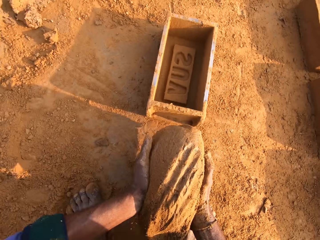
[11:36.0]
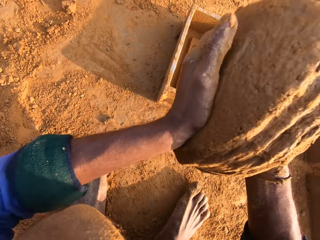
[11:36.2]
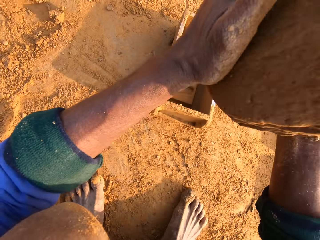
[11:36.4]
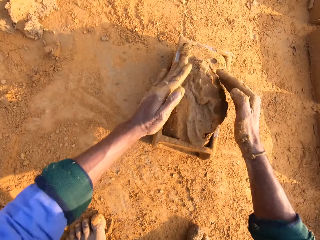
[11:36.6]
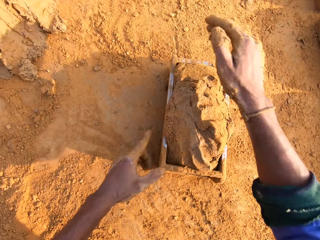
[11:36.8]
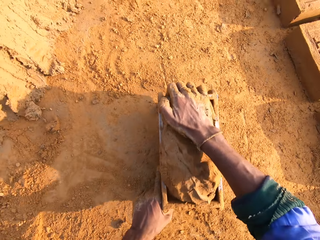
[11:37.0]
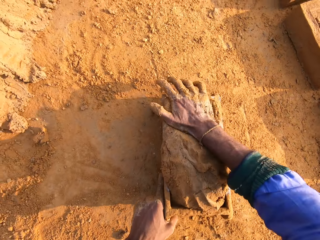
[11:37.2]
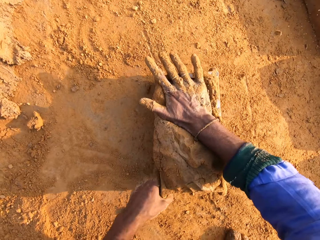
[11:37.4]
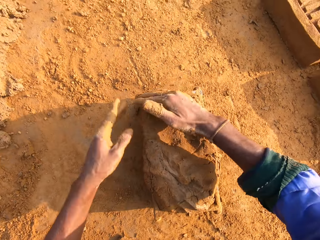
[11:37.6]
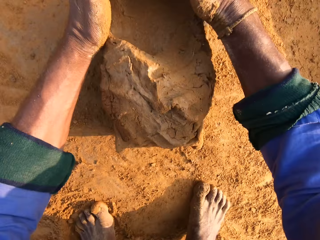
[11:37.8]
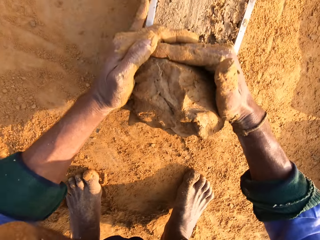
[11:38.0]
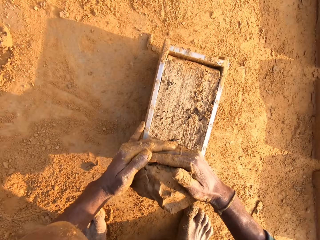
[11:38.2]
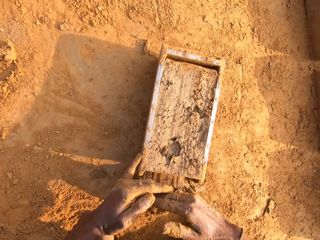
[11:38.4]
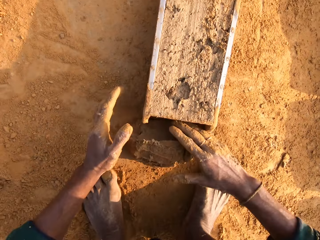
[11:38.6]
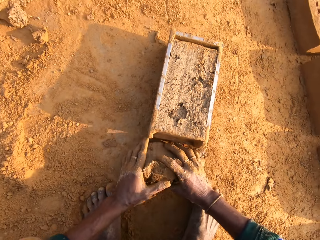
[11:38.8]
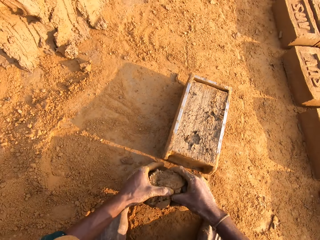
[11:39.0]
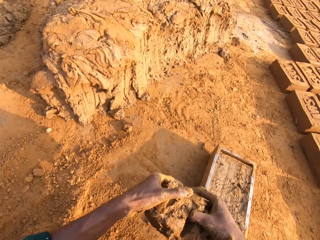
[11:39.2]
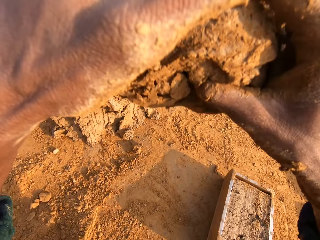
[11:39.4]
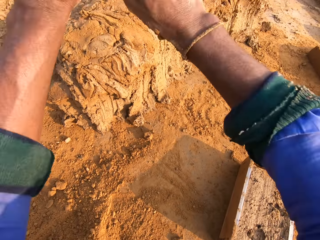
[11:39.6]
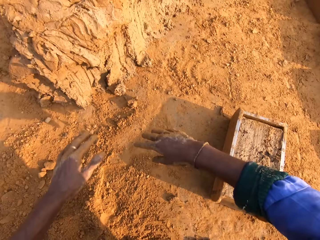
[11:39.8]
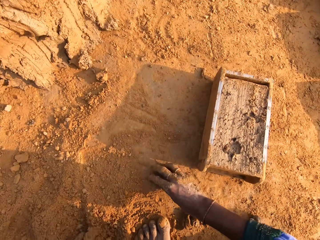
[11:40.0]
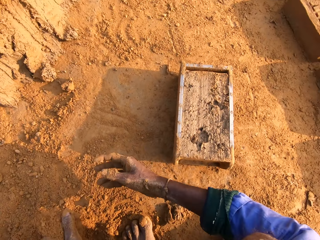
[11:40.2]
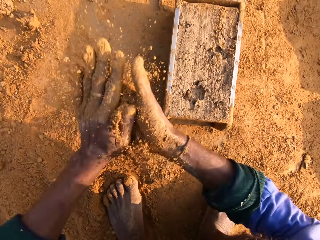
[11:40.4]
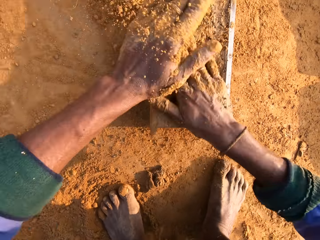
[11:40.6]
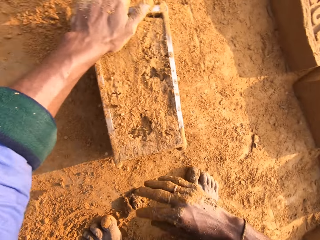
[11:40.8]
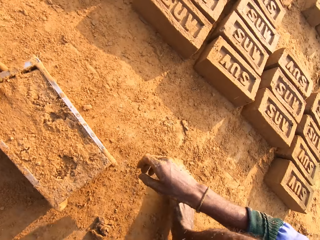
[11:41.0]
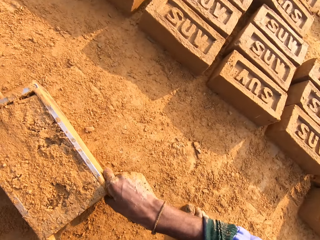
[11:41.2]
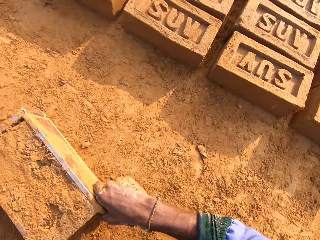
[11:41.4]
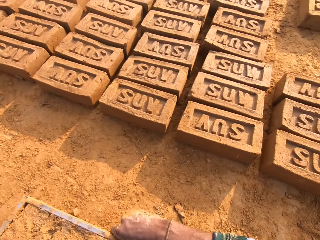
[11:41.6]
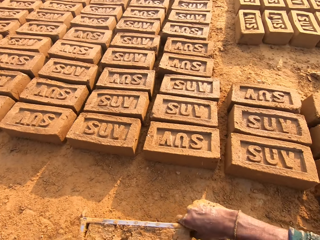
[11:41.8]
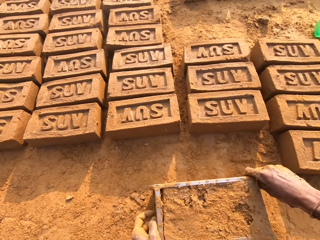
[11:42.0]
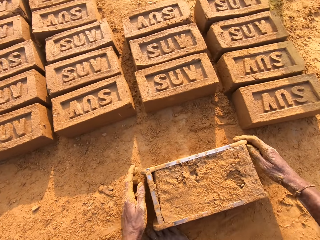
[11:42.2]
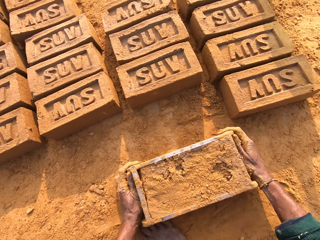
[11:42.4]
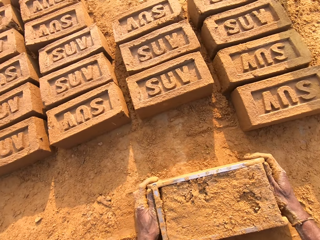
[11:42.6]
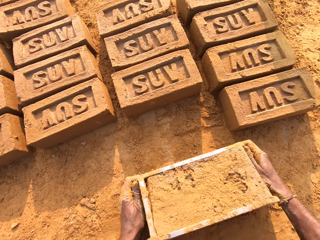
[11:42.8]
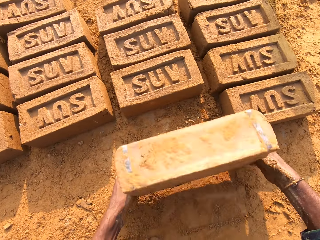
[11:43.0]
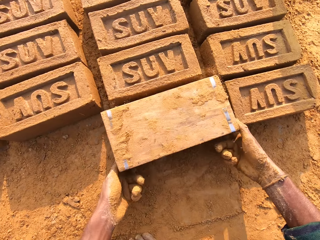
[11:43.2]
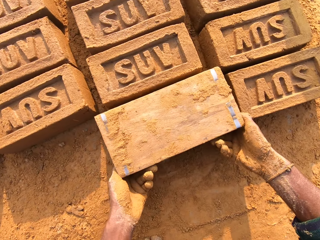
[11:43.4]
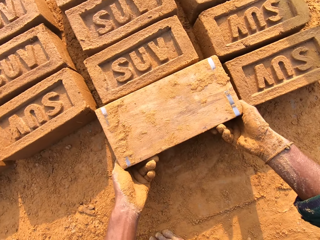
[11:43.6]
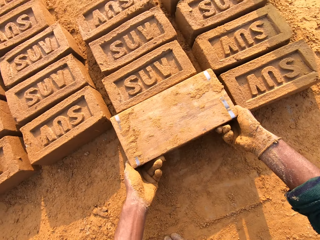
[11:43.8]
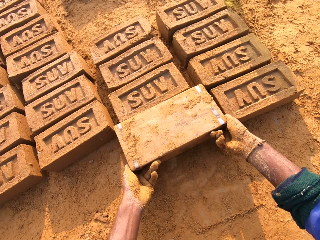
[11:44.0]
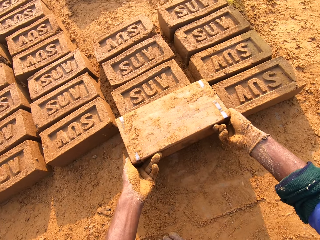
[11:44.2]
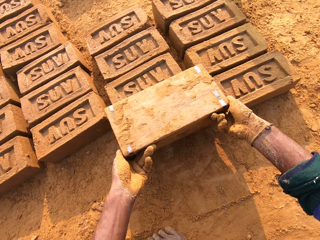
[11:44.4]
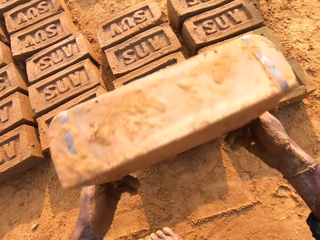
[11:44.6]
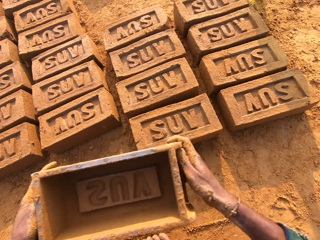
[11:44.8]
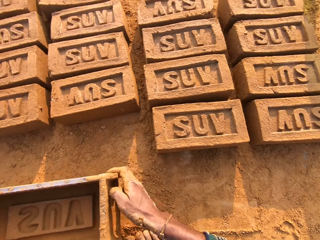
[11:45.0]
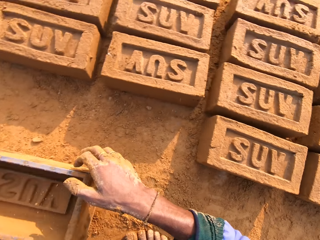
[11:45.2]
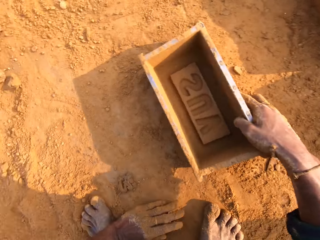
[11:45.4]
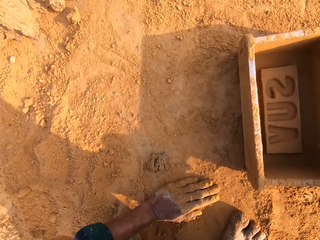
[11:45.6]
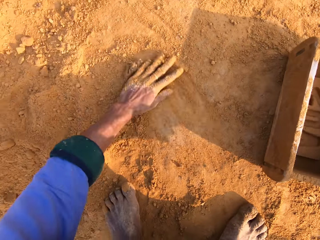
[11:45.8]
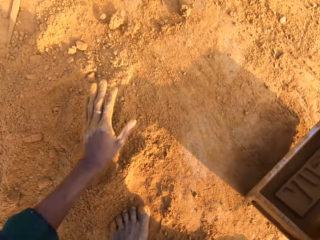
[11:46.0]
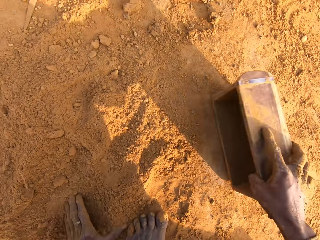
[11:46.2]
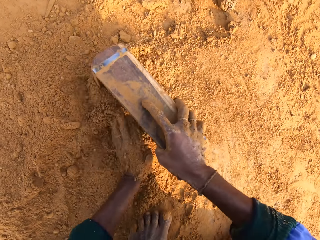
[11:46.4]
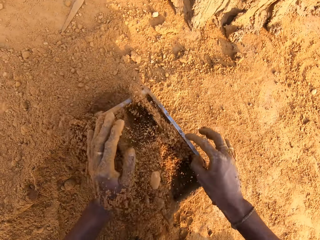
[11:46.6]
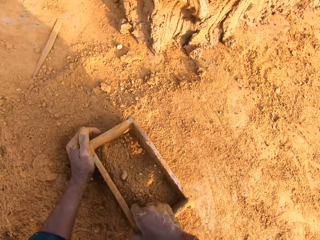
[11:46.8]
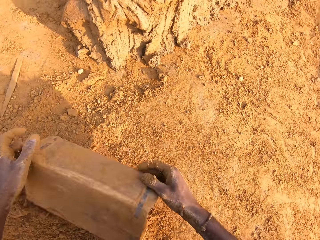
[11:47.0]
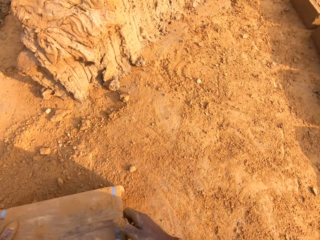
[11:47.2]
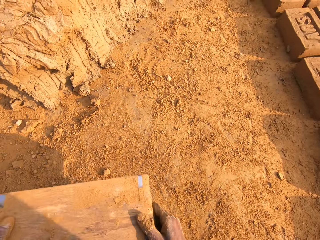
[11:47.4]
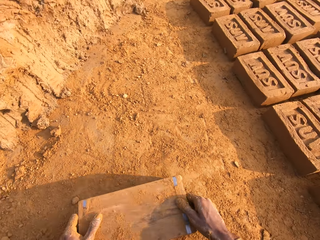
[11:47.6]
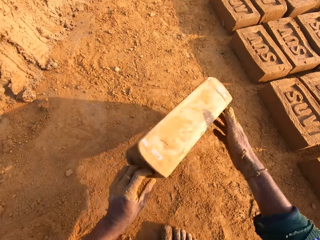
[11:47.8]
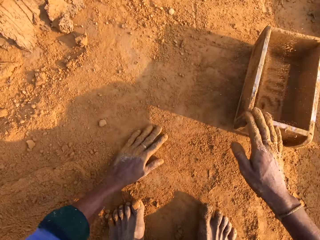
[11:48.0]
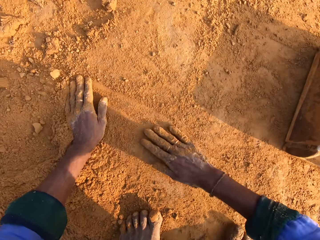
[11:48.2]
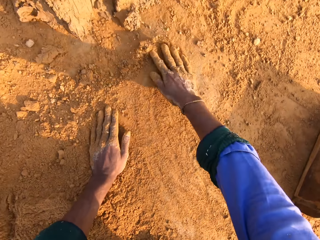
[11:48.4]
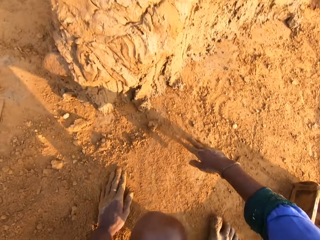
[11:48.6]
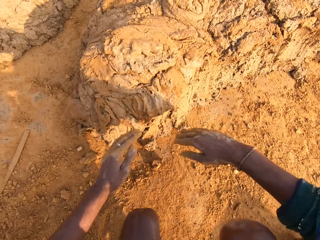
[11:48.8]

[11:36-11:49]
The camera wearer pulls the brick mold or brick box closer to them. They put the molding clay in the brick mold, and remove extra molding clay from the brick mold. They throw small clay on the bigger clay. They sprinkle soil on the clay in the box, and cover the brick mold with soil. They flip around the brick mold on the ground, and remove the brick from the brick mold. They put soil in the brick box, and collect soil with the brick mold. They pour soil on the ground.

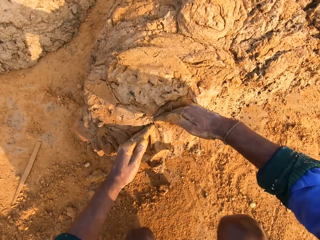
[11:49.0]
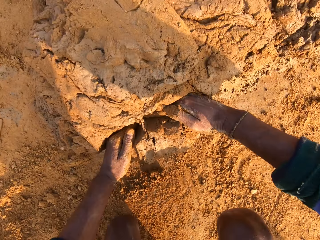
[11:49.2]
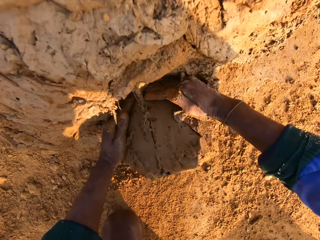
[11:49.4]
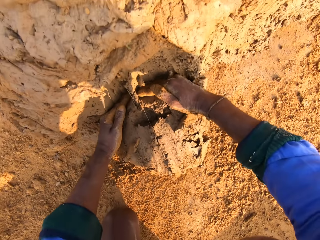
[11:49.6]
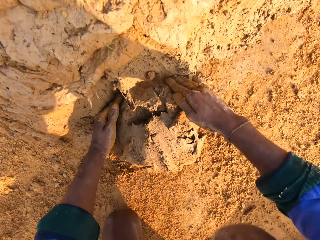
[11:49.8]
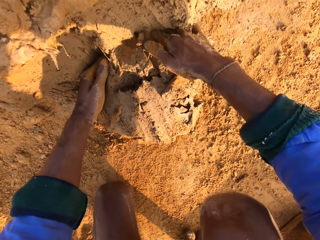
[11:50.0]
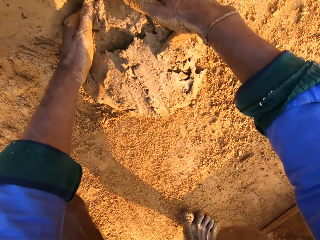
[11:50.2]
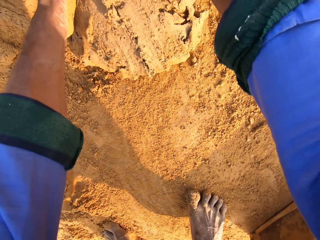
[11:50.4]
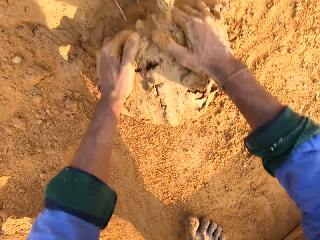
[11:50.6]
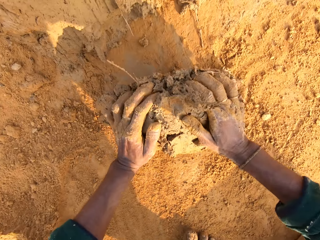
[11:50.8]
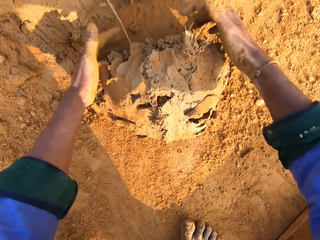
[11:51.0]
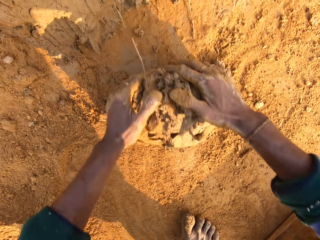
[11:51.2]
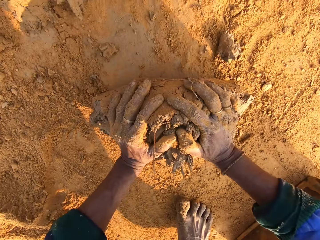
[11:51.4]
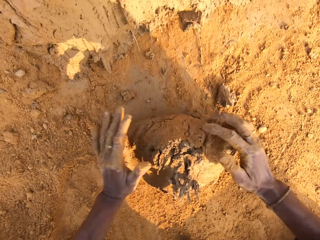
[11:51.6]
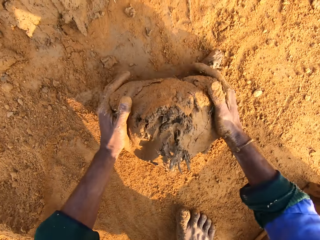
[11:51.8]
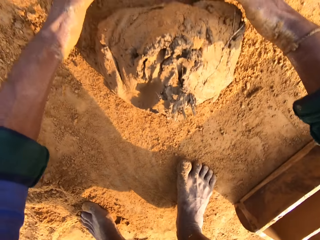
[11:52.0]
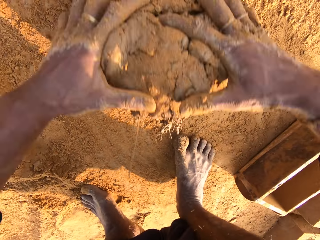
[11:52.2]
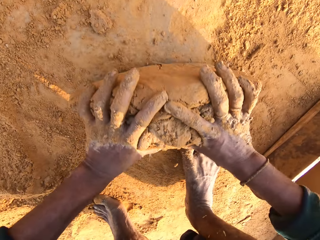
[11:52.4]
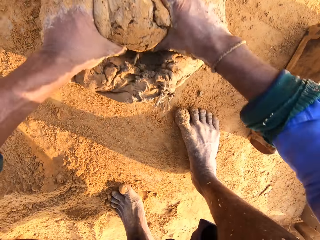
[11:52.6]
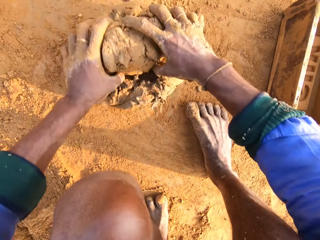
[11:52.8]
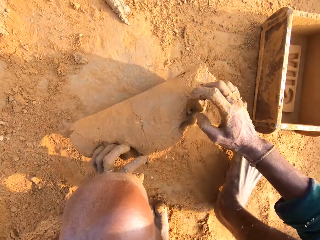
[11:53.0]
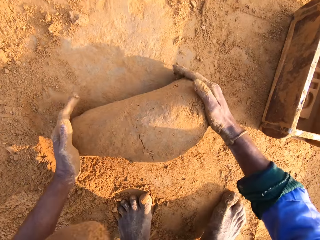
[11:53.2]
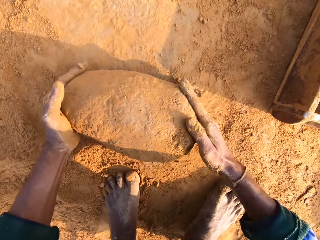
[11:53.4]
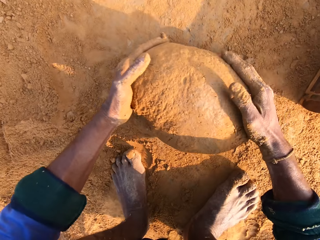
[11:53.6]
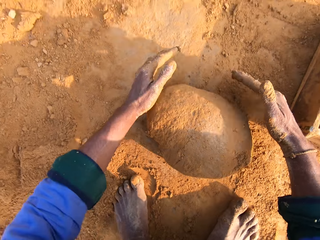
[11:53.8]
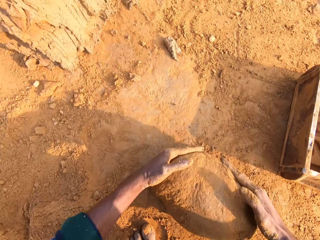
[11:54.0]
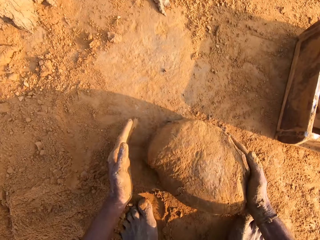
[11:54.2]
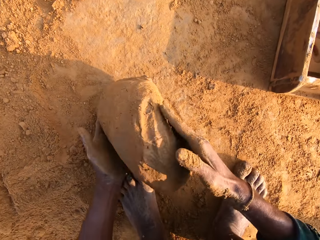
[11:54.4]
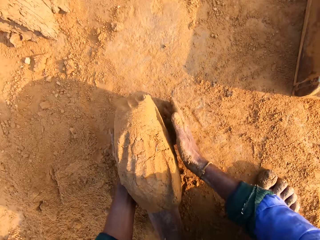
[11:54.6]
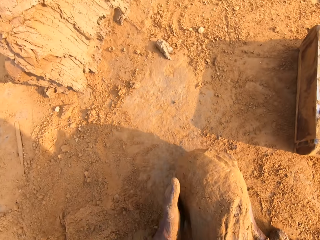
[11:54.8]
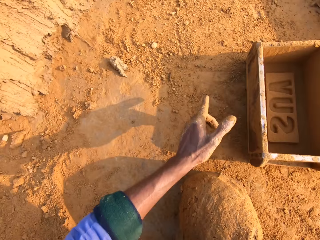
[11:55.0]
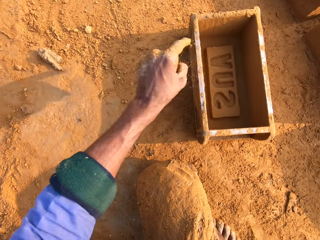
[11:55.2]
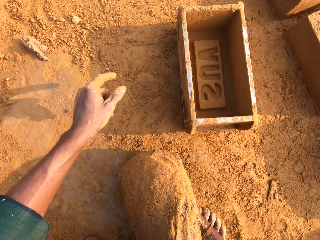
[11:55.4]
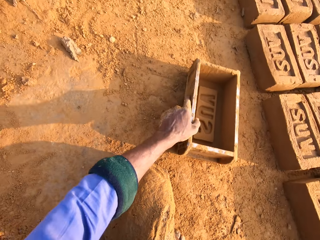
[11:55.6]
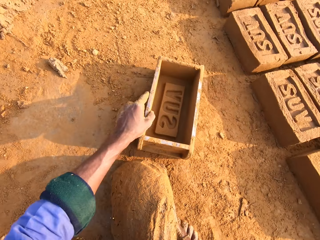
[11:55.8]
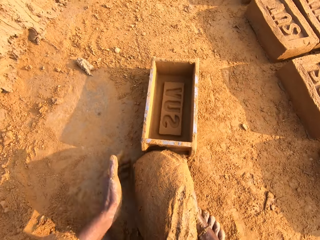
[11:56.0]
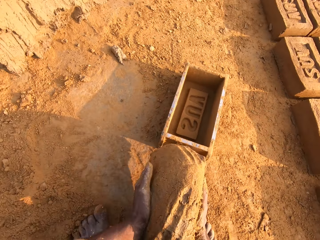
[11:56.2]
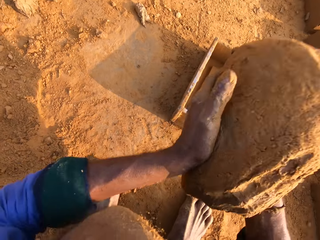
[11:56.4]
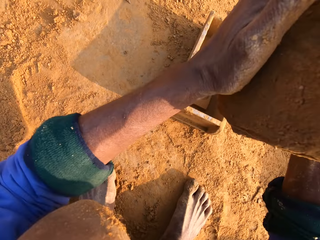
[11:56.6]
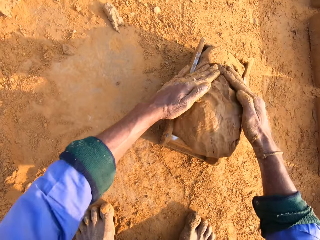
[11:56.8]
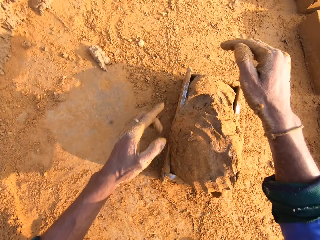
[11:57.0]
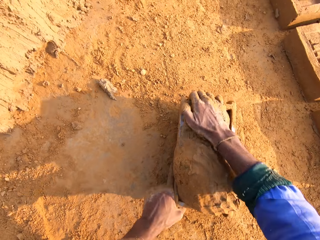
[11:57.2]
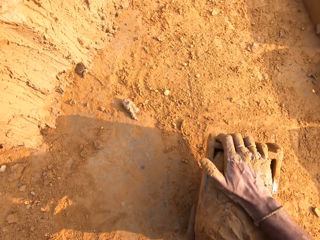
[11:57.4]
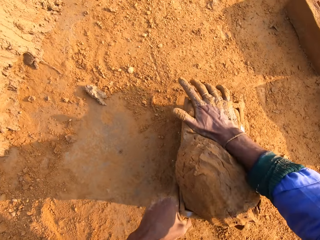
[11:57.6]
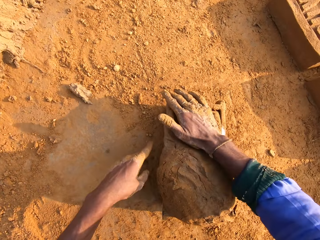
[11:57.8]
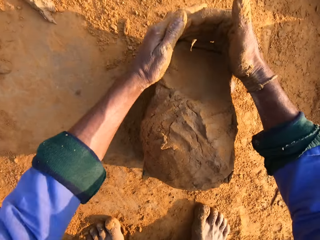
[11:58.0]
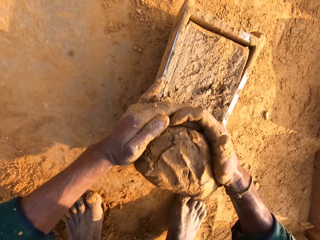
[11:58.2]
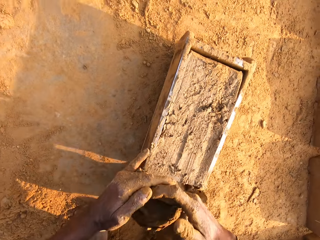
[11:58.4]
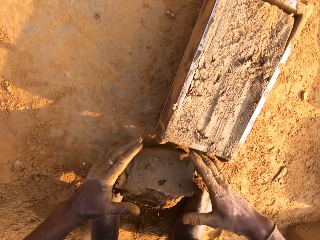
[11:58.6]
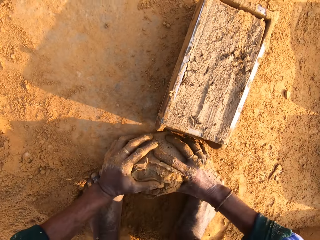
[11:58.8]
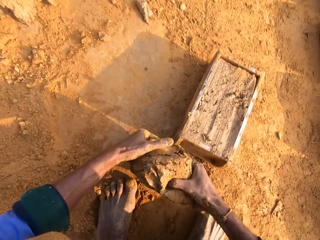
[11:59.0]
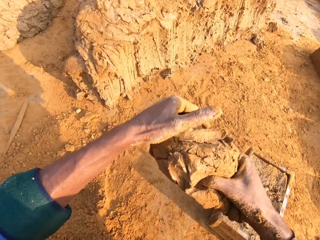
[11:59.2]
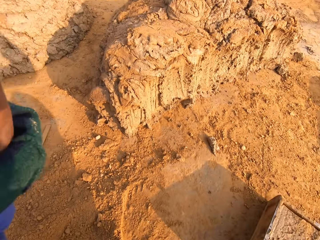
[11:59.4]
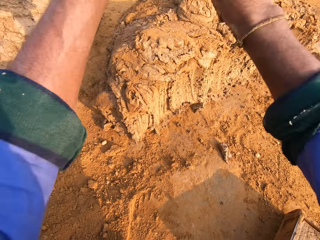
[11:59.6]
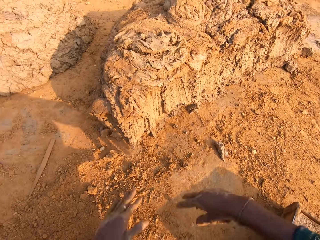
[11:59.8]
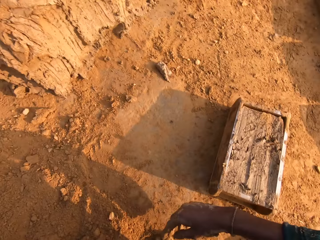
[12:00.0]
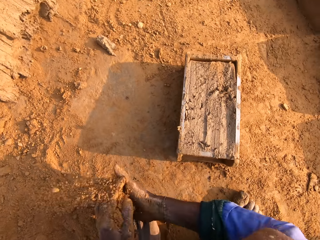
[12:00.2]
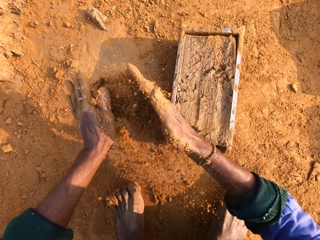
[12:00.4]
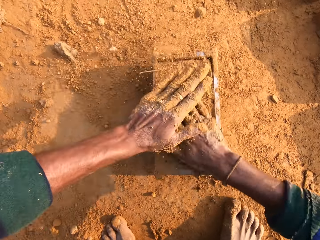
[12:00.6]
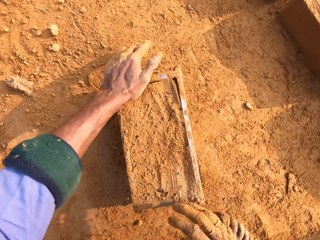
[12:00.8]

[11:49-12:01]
The camera wearer scoops the molding clay with hands. They mold the clay on the ground, and roll the molding clay on the ground. They pull the brick mold or brick box closer to them. They put the molding clay in the brick mold, and remove extra molding clay from the brick mold. They throw small clay on the bigger clay.
